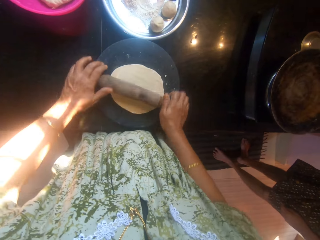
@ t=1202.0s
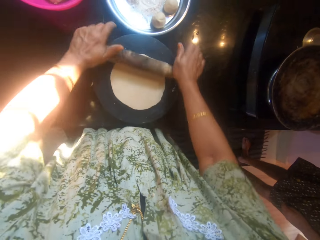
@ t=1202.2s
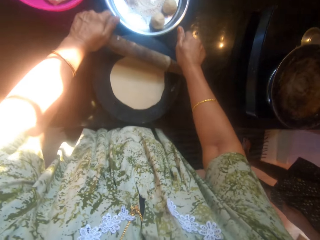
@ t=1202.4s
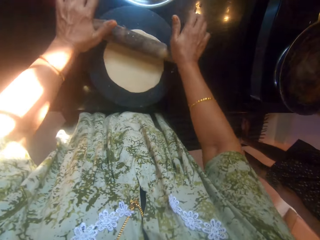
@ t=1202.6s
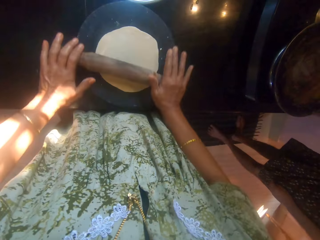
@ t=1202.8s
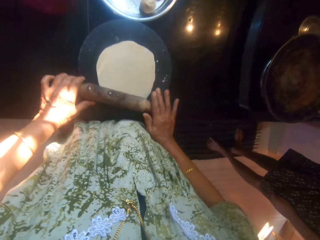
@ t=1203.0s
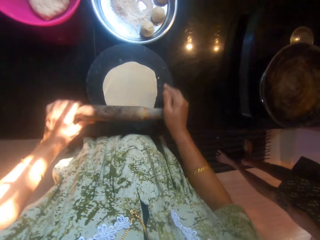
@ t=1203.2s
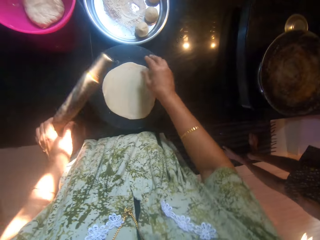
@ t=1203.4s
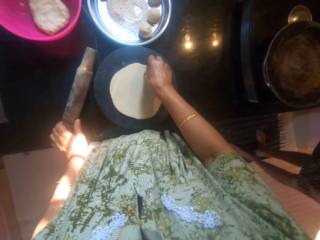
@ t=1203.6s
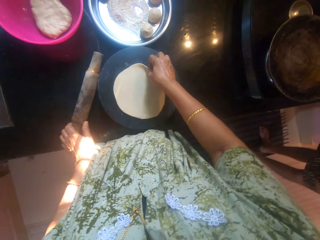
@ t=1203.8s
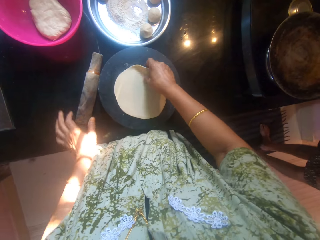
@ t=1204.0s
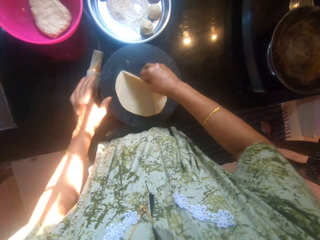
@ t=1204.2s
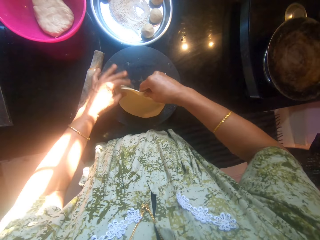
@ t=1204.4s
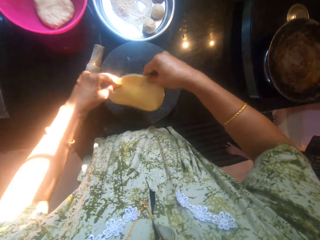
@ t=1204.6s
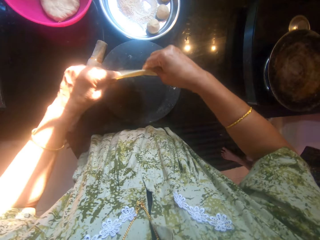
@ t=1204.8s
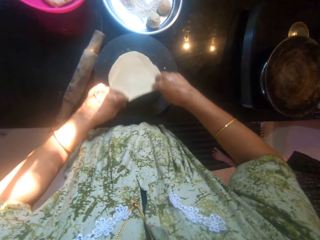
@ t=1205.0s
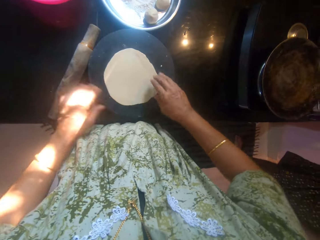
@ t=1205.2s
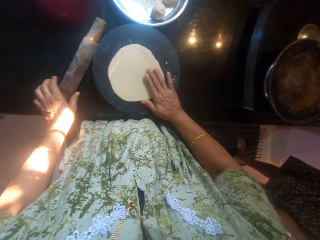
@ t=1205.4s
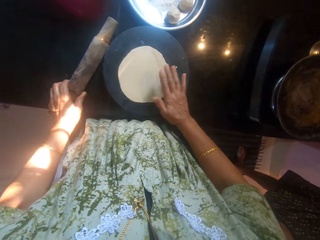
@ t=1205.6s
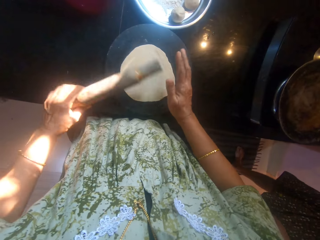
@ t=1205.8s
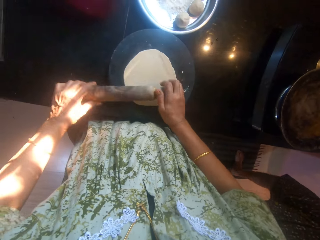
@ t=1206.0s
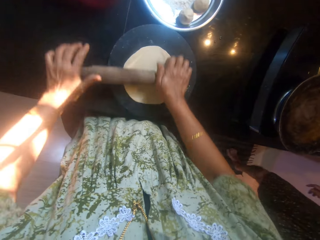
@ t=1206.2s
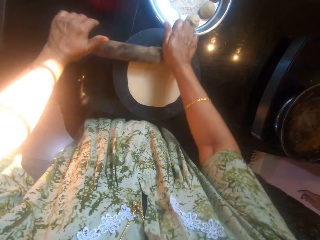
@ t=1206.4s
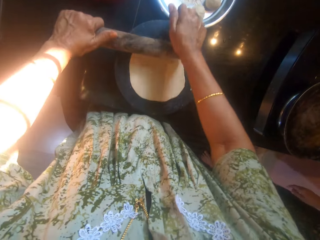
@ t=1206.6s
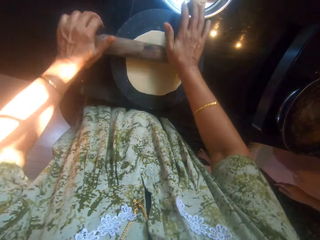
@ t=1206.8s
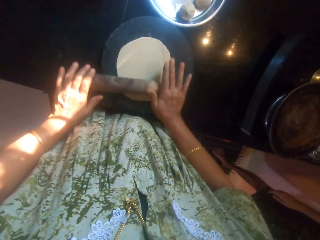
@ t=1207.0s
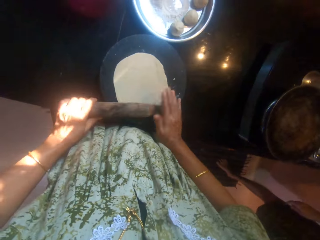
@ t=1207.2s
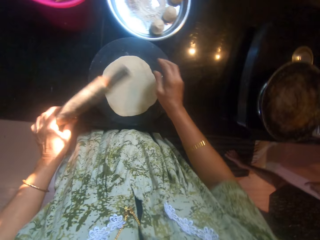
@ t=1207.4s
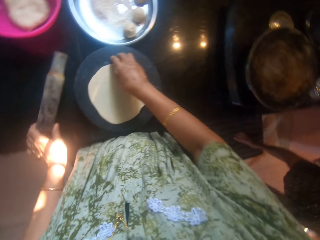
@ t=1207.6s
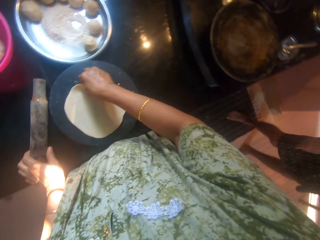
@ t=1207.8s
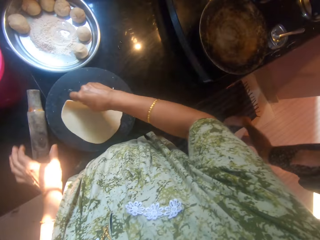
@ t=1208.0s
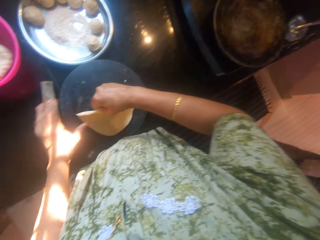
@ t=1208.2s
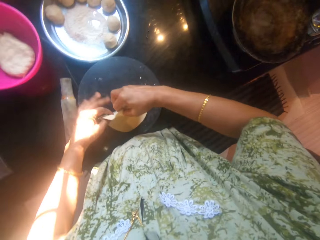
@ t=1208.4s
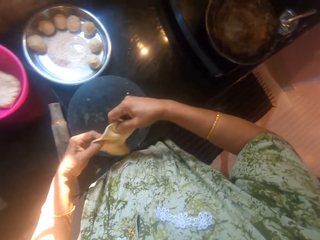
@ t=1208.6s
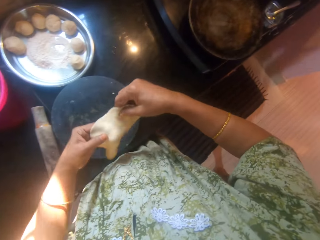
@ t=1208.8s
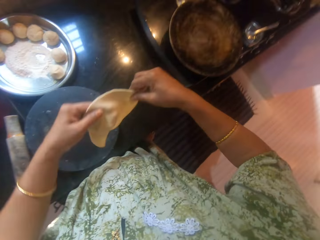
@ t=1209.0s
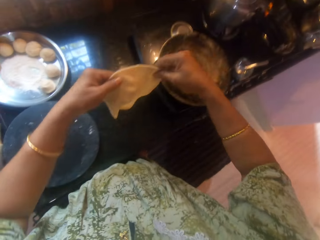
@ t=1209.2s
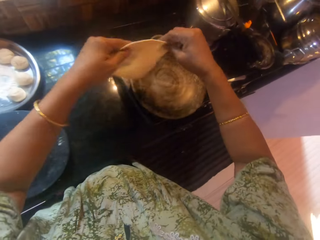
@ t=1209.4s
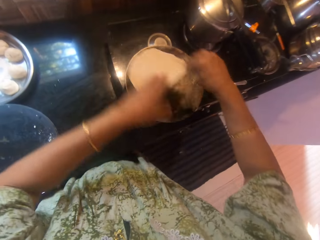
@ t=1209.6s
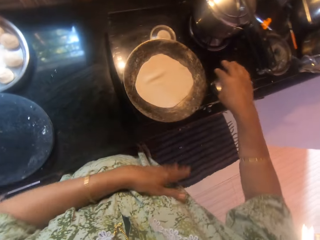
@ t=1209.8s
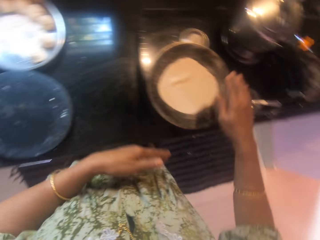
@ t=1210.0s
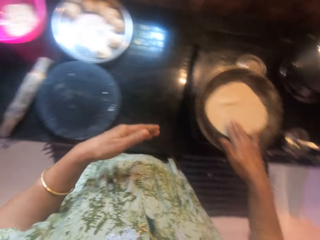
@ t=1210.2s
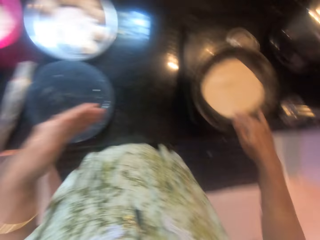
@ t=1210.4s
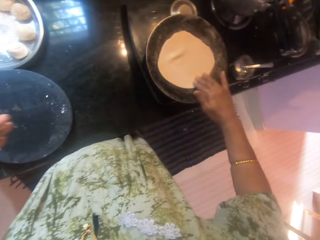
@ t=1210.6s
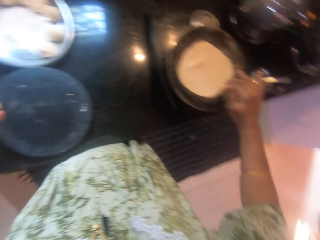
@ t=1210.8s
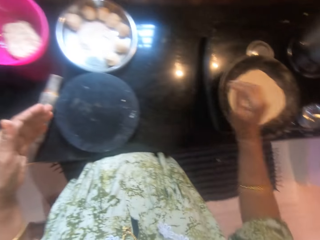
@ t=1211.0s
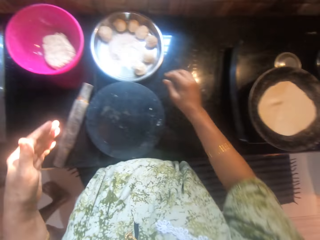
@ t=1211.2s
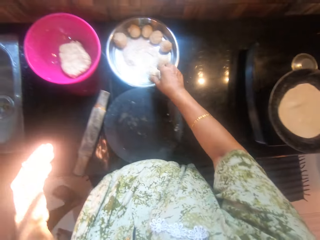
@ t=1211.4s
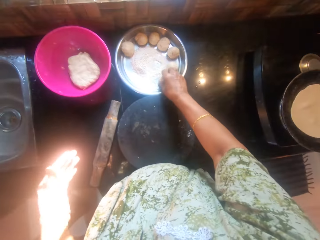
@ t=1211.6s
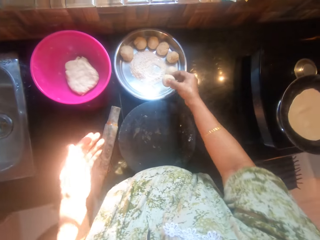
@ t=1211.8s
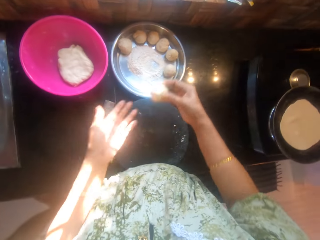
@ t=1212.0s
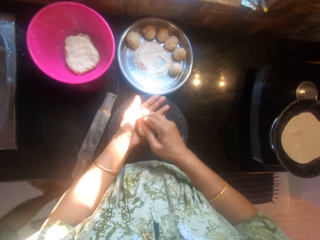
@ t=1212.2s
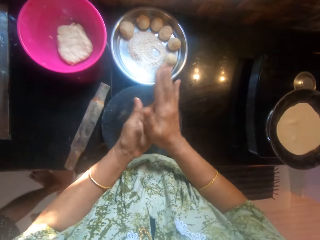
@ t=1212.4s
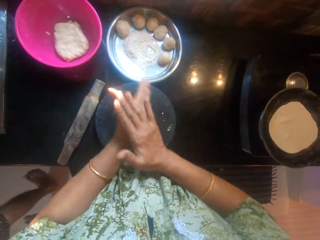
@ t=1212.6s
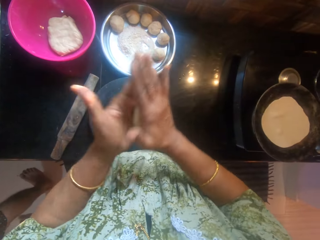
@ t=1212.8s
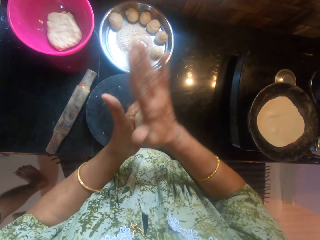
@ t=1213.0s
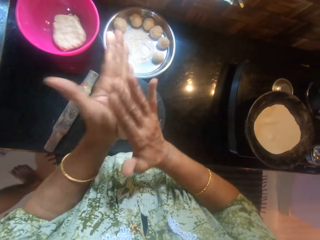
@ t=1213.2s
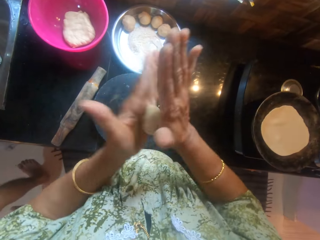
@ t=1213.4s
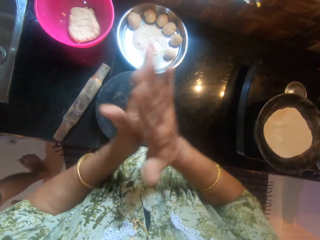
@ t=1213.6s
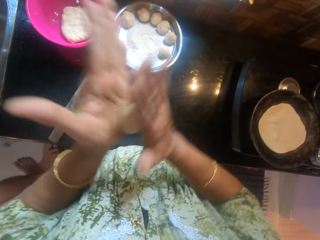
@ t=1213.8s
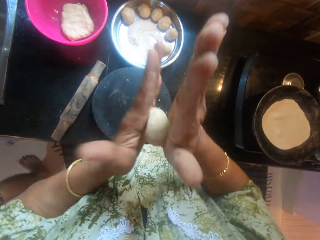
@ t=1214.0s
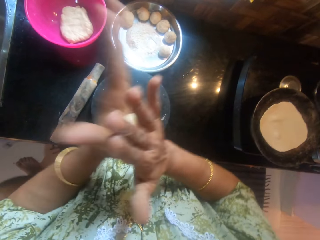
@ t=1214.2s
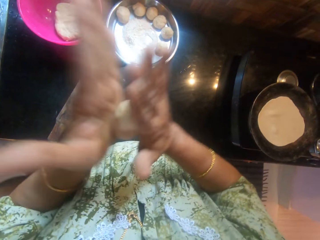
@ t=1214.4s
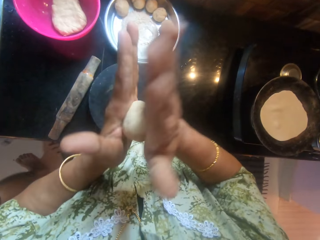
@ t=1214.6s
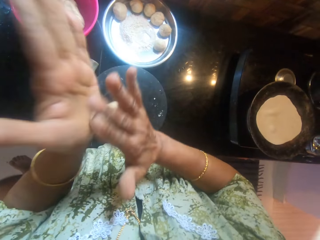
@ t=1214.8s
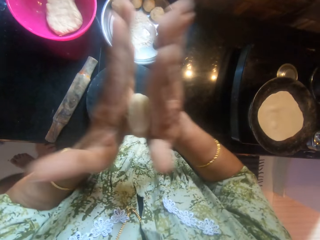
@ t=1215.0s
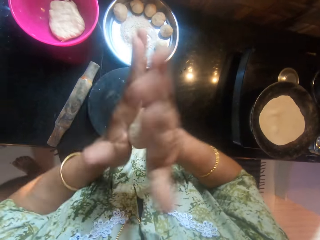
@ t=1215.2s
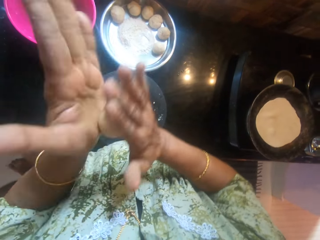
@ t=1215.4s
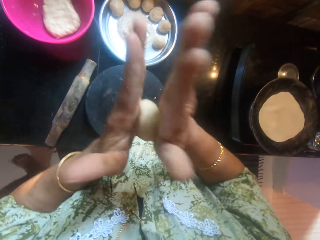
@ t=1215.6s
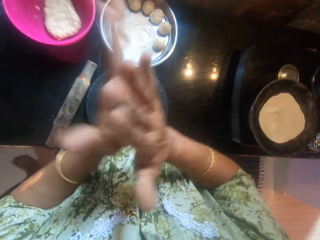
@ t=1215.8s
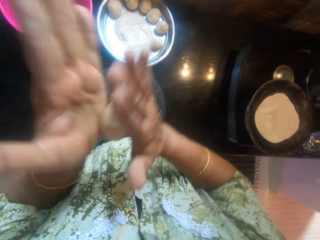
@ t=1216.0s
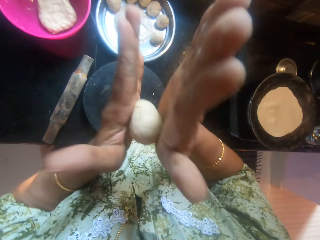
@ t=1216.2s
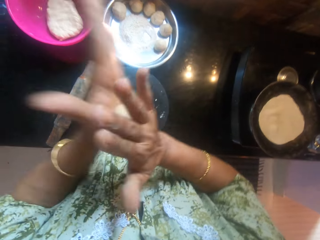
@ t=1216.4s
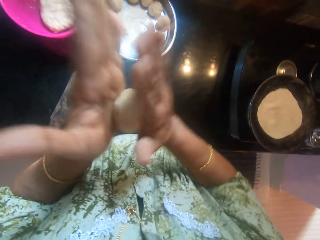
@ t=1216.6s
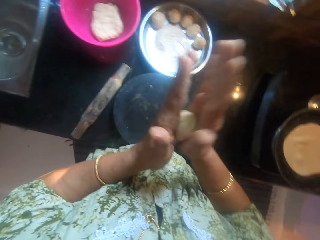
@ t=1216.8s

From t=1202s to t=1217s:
The camera wearer puts the belan on the table. She turns the flatbread, picks the belan from the table, and rolls the rolled flour with the belan. She puts the belan on the table, picks the flatbread from the table, and puts the flatbread in the pan. She picks up another dough from the tray. She kneads the dough with her hands.

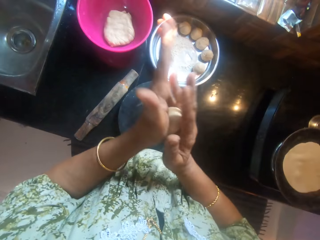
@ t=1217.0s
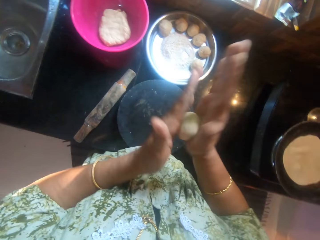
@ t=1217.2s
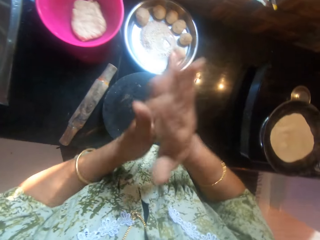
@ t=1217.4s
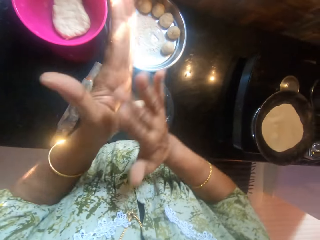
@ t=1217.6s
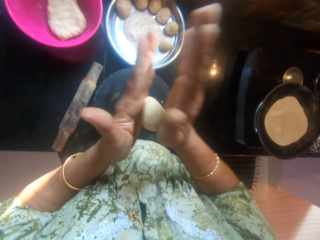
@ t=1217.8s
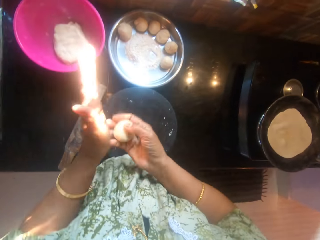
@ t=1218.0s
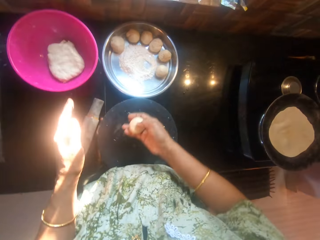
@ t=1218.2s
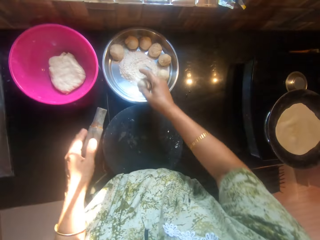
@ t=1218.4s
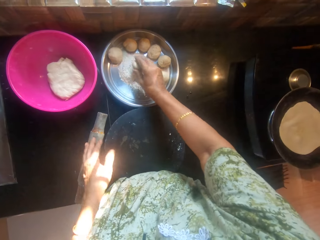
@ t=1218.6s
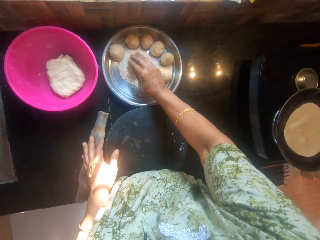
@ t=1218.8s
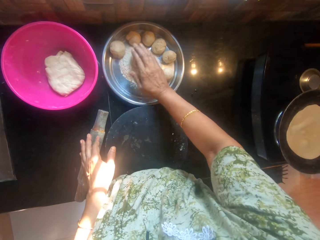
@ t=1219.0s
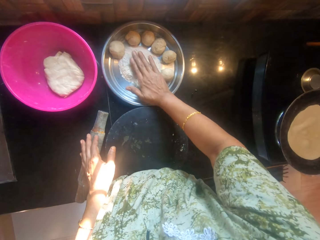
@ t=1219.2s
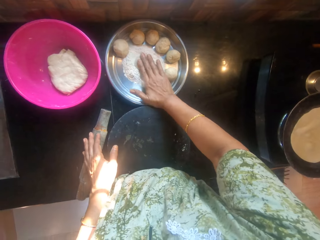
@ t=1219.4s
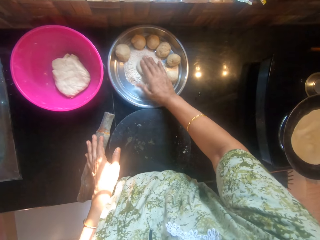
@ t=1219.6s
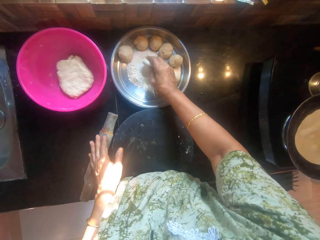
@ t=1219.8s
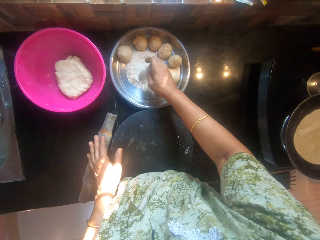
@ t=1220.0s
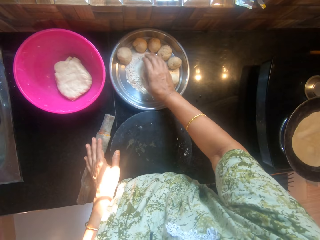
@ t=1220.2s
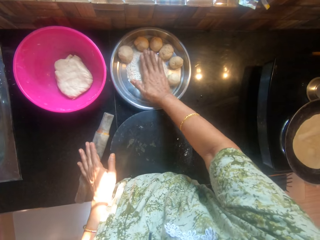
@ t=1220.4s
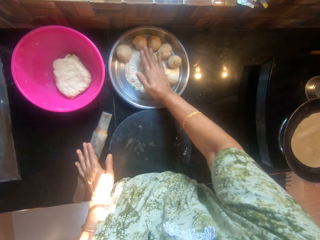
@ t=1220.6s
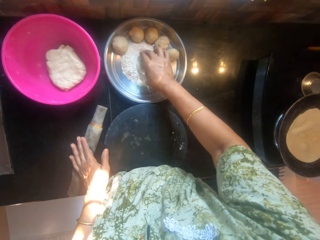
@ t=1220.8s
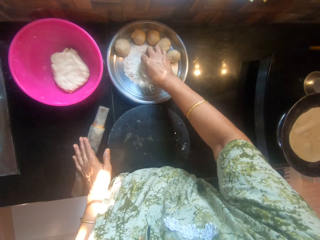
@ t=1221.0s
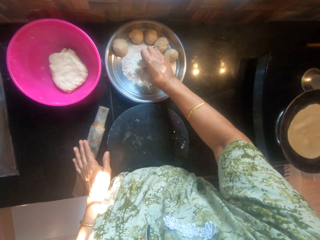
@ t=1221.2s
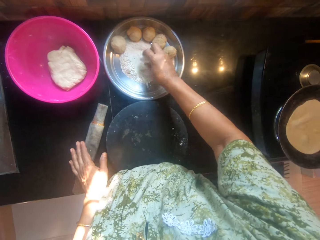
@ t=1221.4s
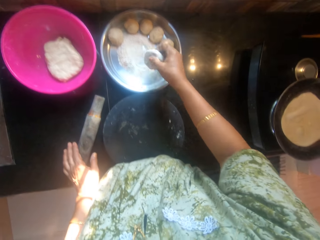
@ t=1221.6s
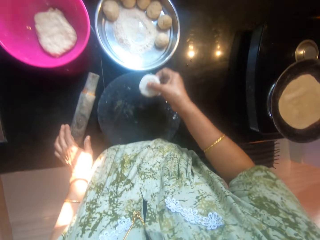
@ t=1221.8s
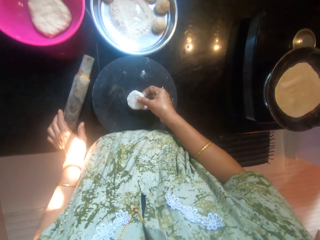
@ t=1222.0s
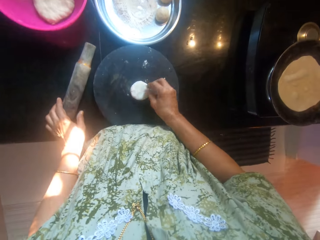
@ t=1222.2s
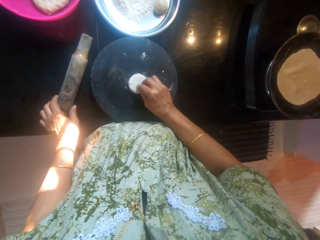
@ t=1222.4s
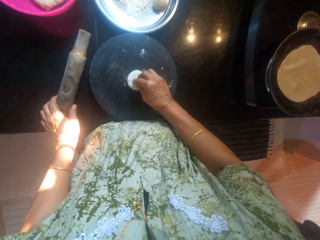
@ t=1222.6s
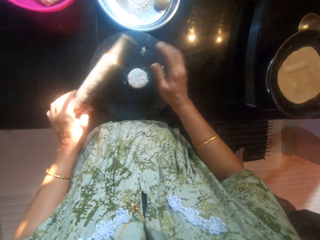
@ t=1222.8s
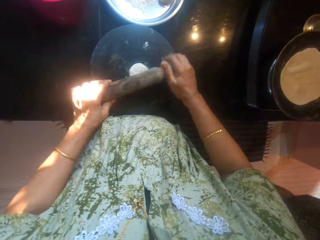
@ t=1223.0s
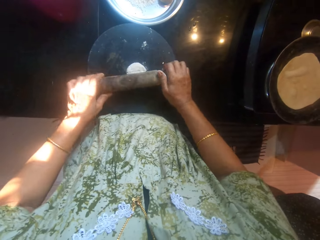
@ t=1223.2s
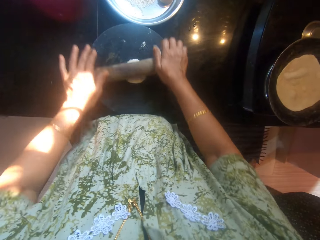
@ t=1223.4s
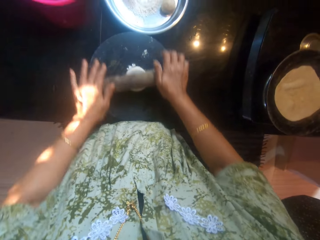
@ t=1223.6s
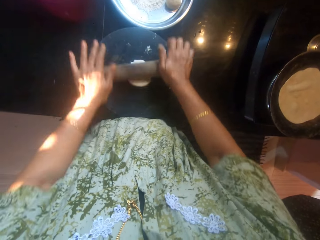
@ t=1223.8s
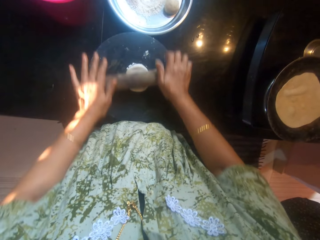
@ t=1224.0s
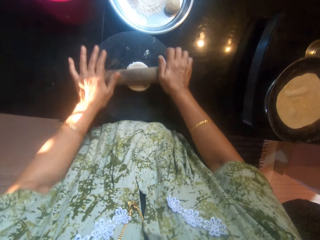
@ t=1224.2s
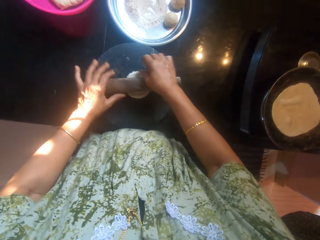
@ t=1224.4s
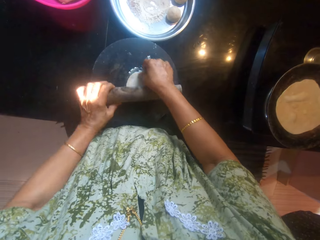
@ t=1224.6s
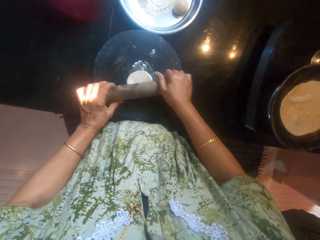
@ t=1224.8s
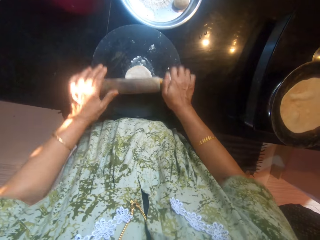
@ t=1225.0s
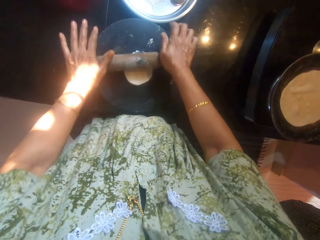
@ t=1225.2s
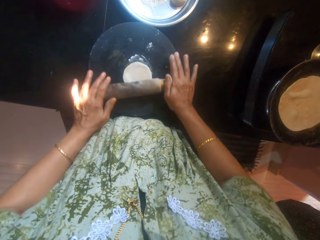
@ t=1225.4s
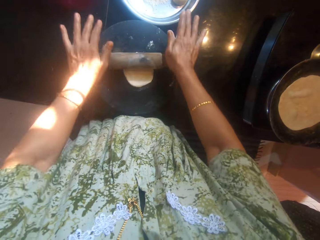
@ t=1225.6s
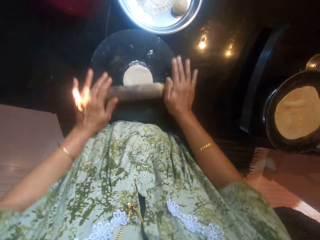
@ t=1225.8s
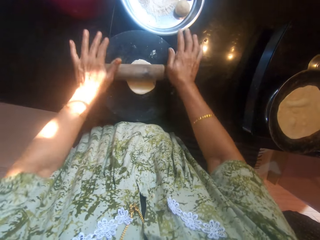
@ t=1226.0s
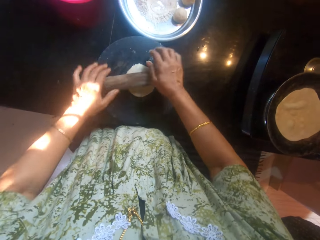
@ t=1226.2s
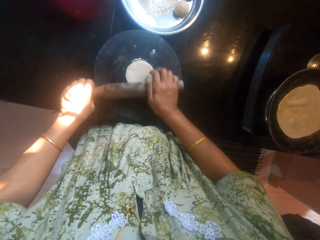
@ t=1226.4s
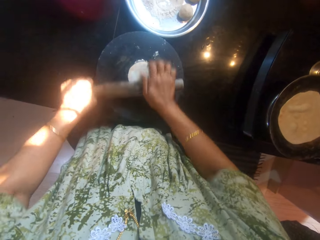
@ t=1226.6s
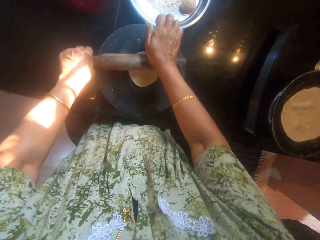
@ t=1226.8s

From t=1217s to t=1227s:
The camera wearer rolls the dough in flour on the tray. They drop the dough on the board. They drop the dough on the board again. They knead the dough on the board with a rolling pin.
